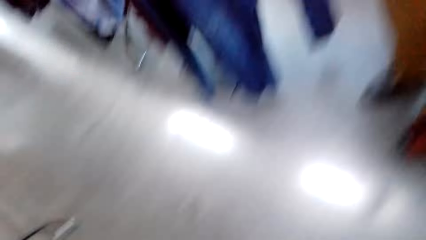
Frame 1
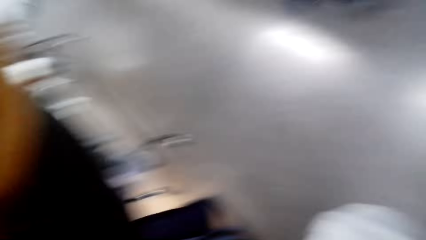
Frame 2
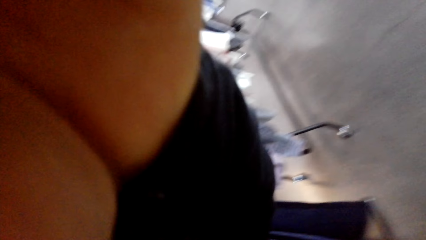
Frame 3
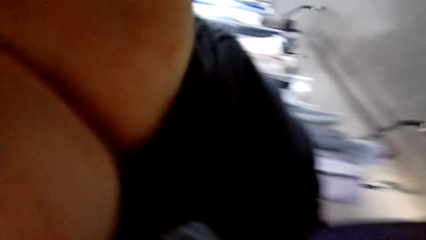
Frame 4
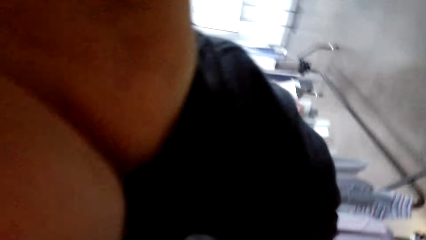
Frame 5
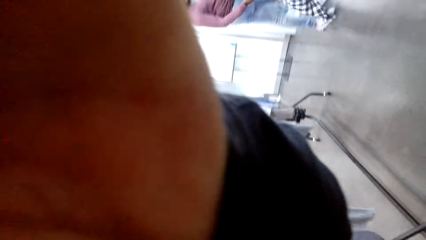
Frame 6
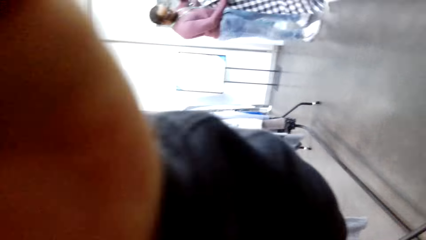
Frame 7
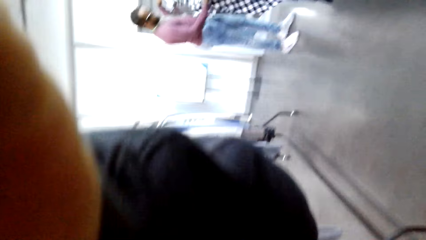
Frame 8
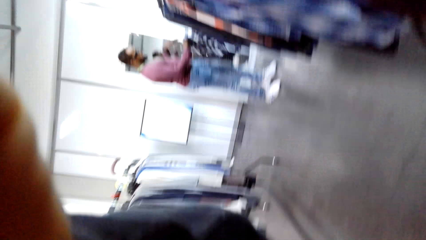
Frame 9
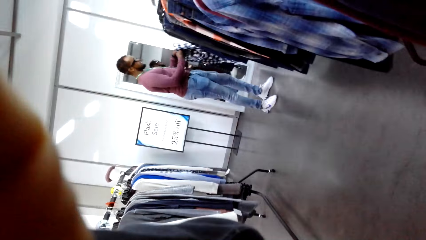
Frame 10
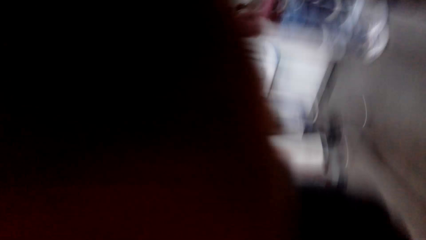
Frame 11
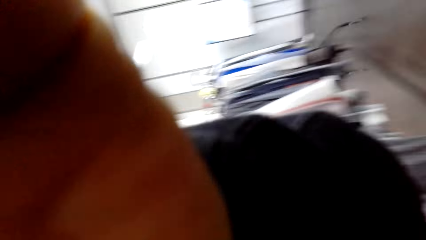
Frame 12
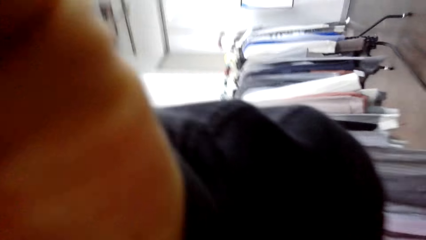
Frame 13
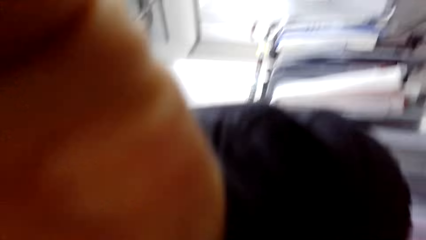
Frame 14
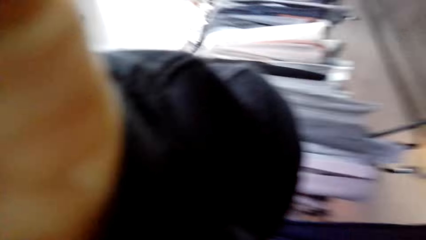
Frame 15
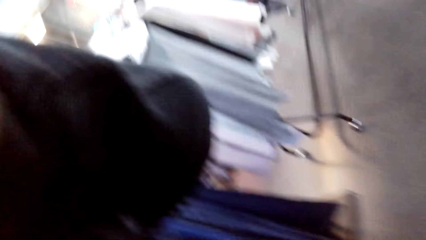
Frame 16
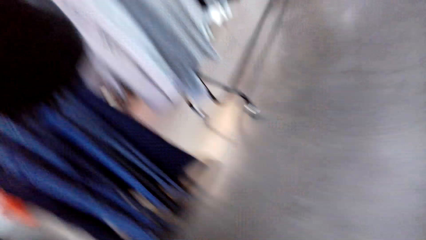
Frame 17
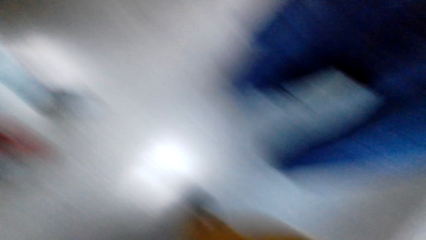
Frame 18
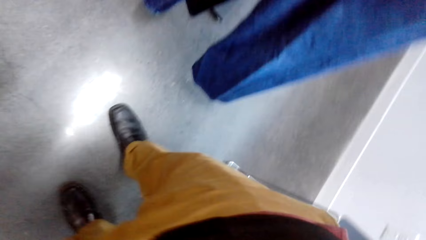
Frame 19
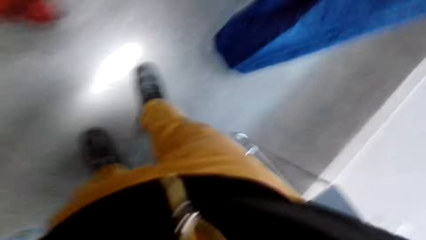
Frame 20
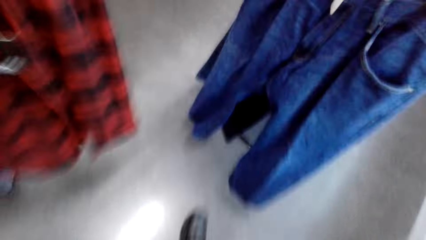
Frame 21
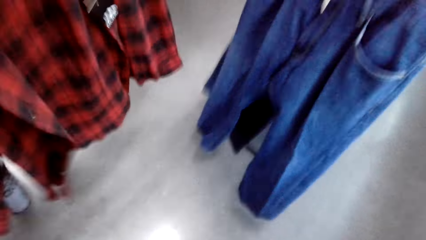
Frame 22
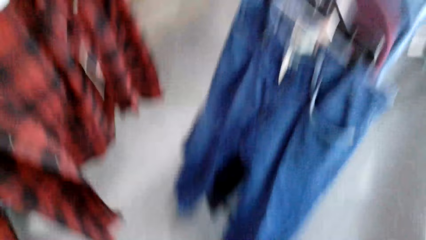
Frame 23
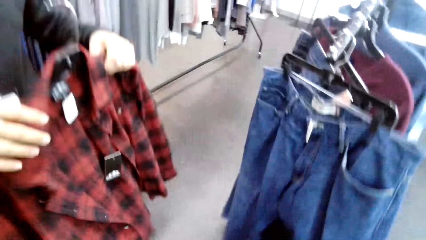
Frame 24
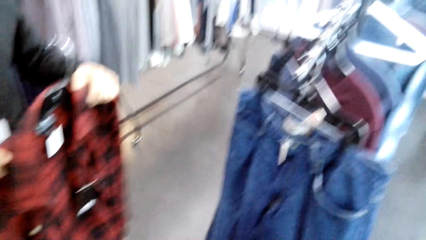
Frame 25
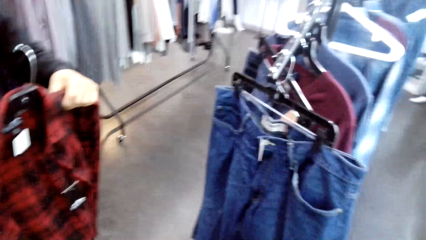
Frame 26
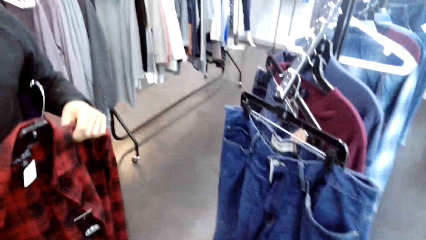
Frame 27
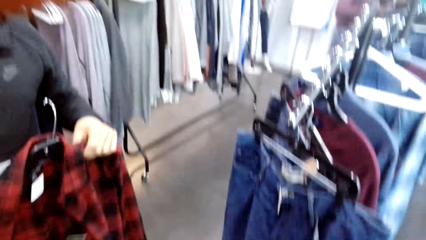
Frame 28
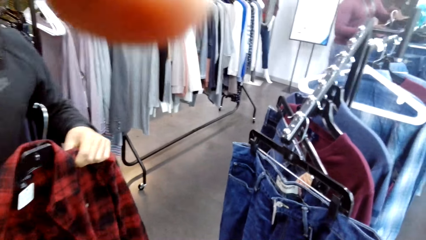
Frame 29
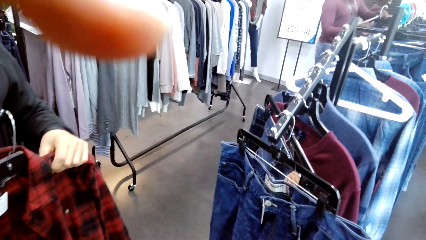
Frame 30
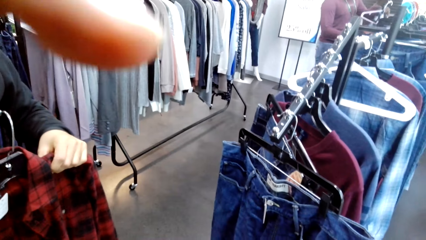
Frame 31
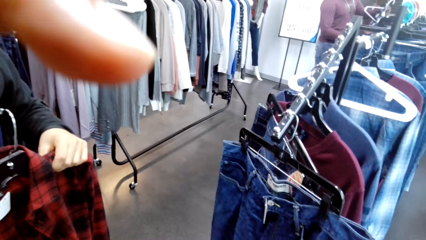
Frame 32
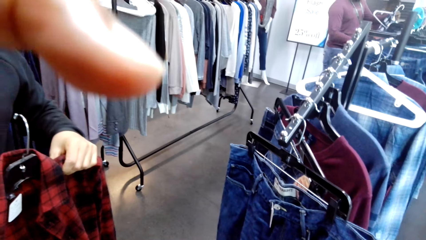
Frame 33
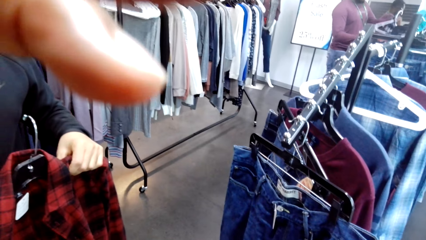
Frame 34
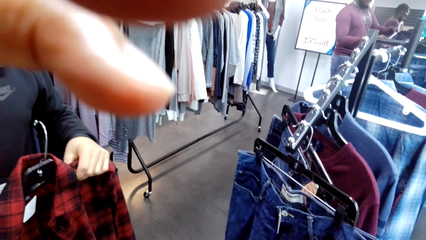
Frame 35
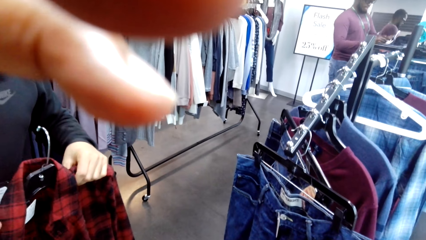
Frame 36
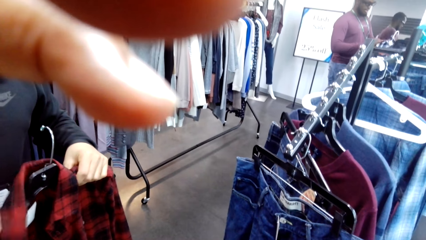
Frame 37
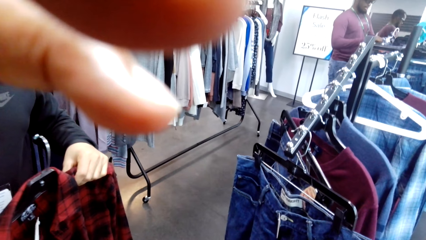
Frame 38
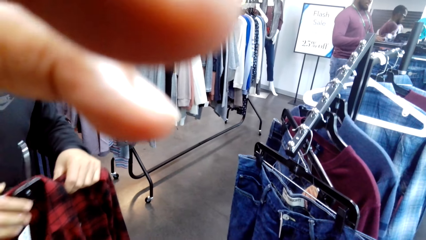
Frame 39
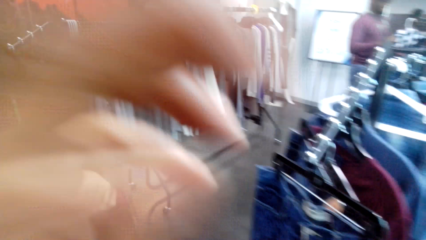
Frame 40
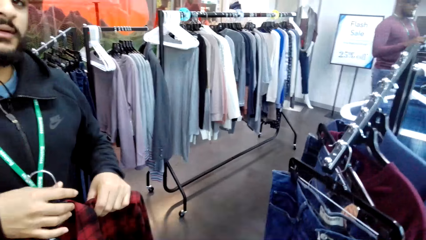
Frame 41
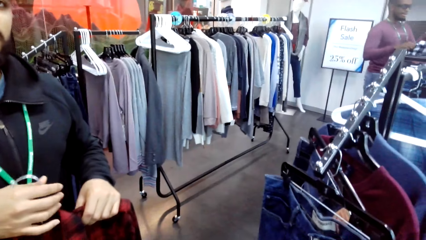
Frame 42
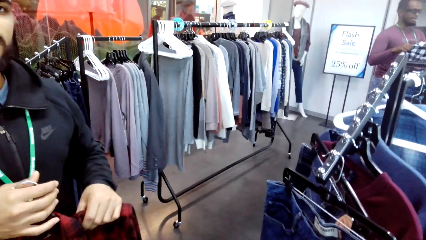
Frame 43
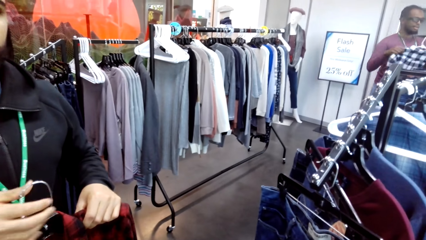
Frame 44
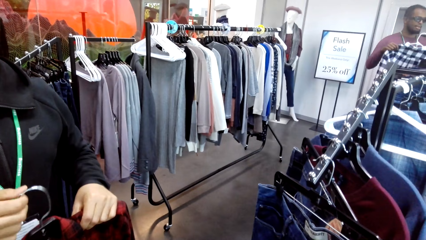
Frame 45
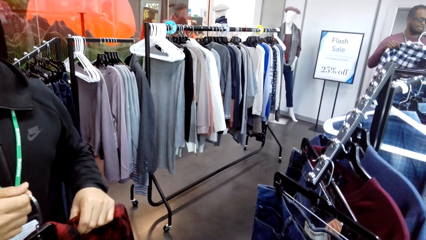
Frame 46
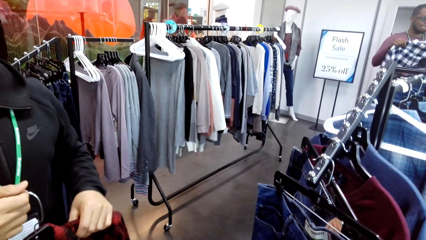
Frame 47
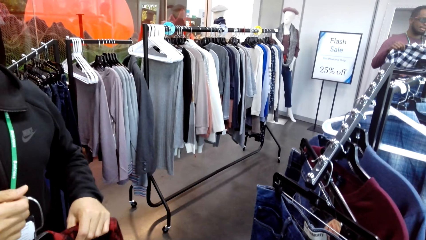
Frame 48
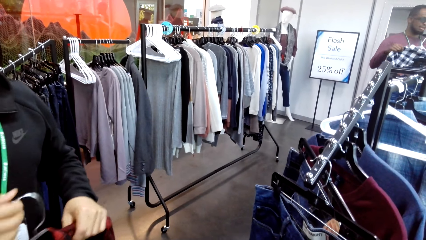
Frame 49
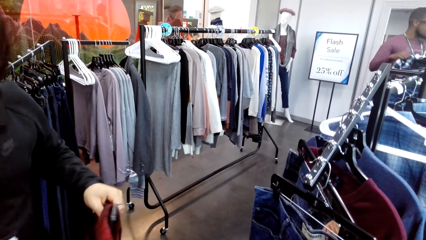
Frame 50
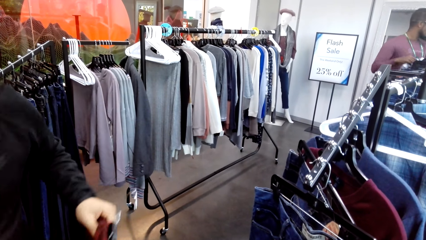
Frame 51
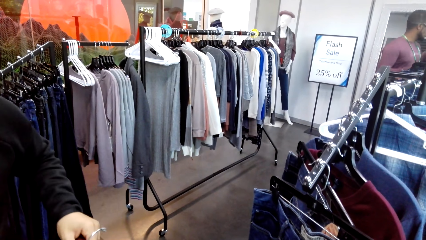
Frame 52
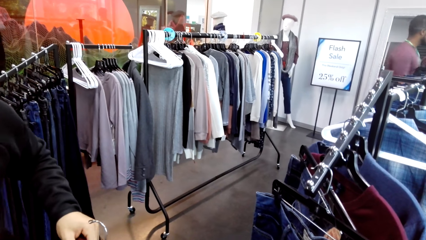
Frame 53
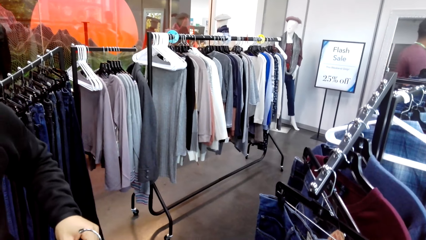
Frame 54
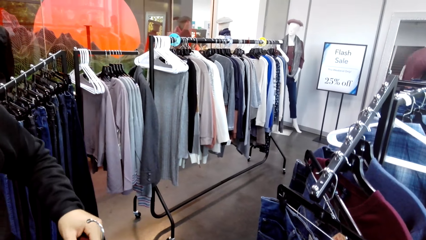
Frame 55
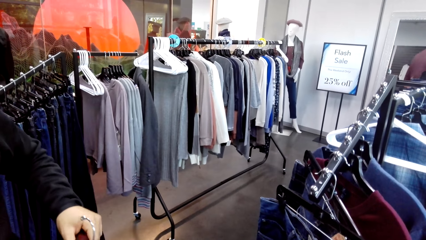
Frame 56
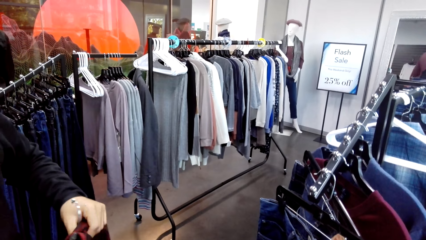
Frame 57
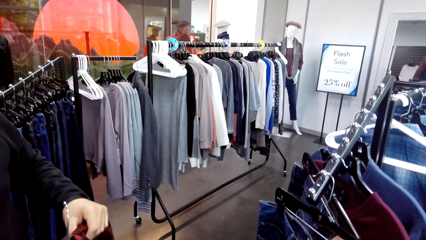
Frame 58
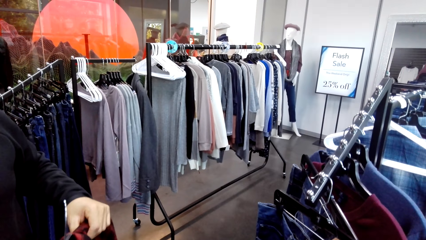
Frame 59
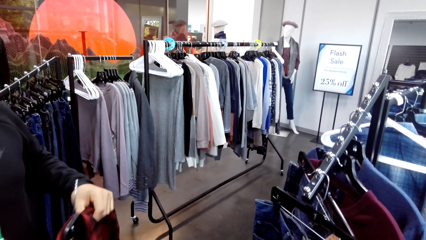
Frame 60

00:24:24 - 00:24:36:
The camera wearer adjusts the camera. A person walks around. The camera wearer adjusts the camera. Another person holds a cloth. The other person walks around.
